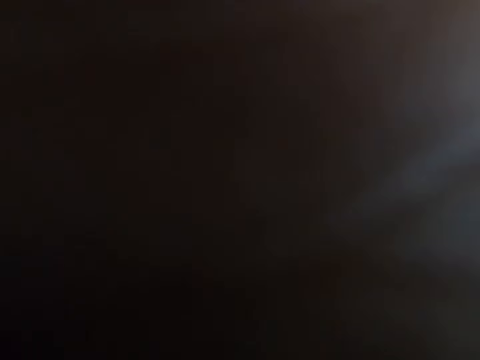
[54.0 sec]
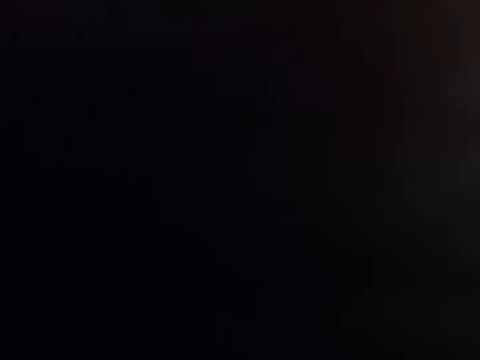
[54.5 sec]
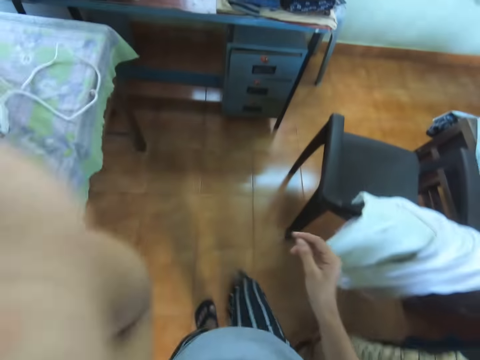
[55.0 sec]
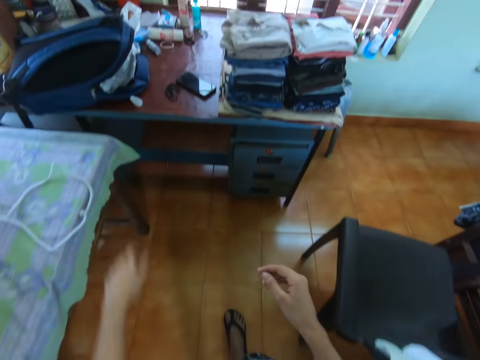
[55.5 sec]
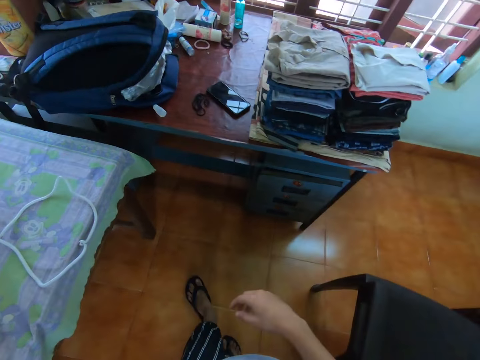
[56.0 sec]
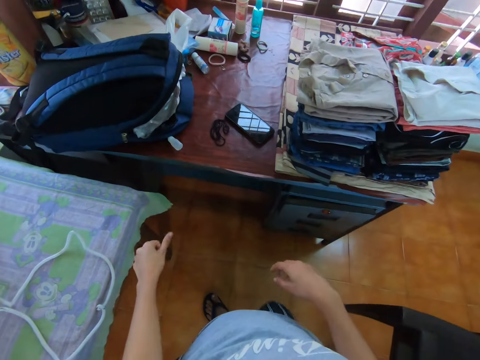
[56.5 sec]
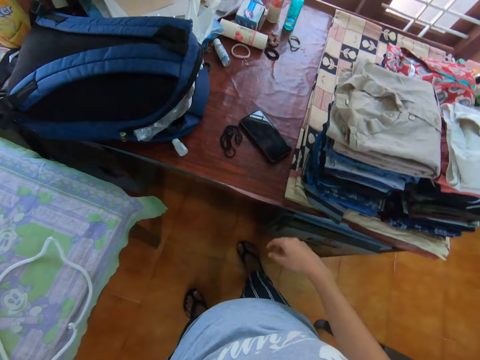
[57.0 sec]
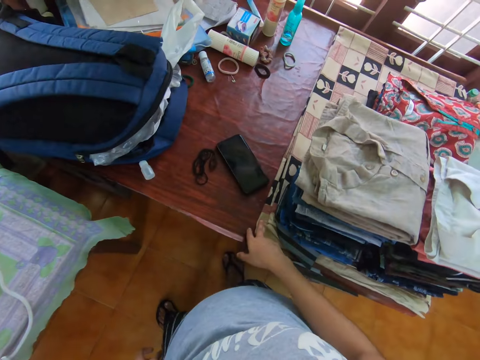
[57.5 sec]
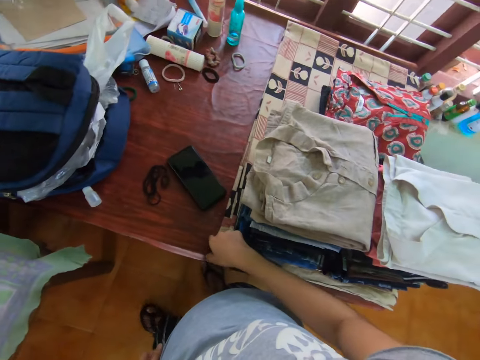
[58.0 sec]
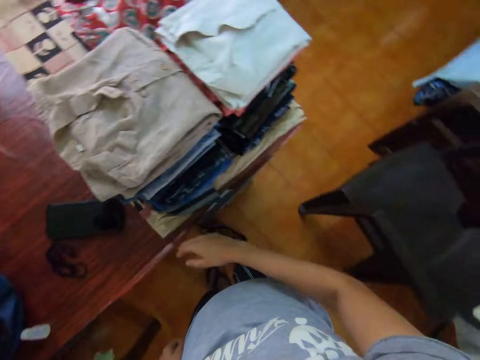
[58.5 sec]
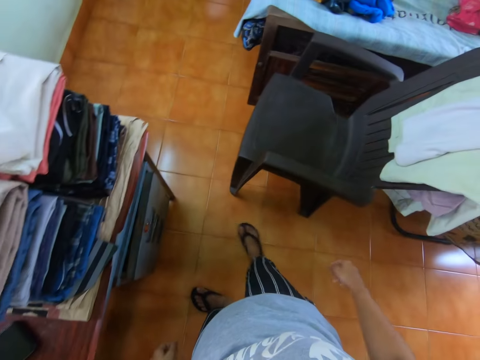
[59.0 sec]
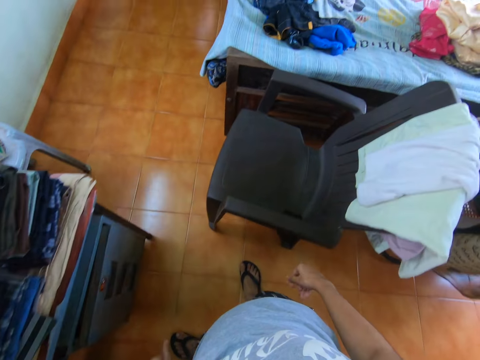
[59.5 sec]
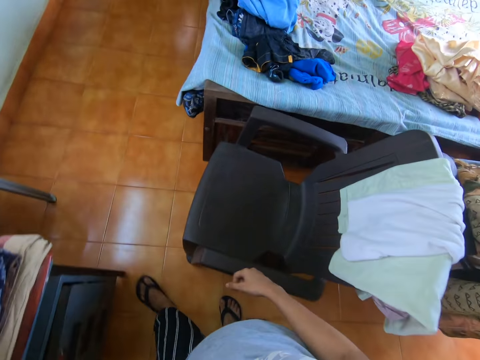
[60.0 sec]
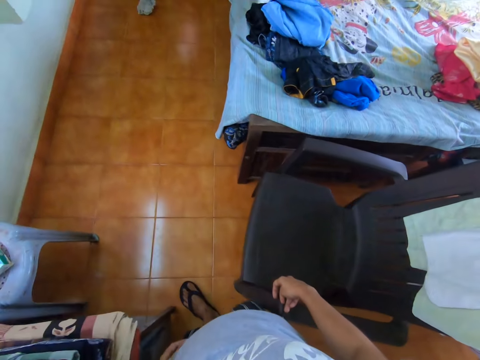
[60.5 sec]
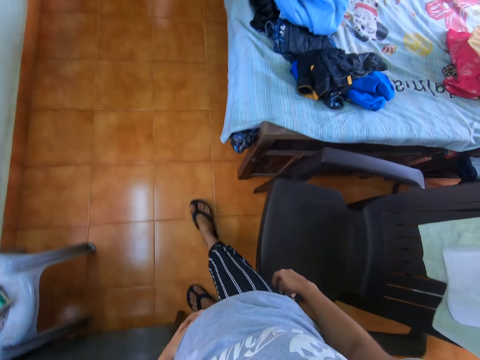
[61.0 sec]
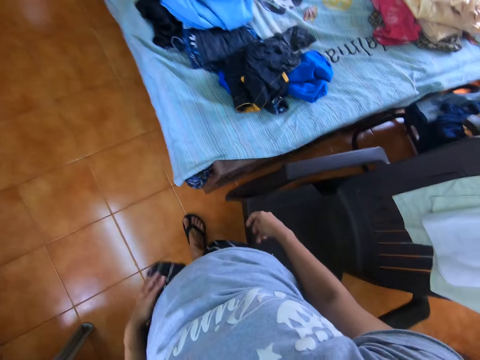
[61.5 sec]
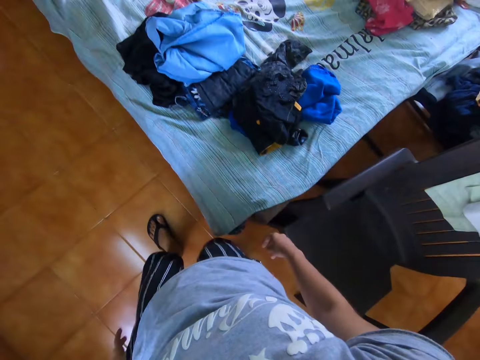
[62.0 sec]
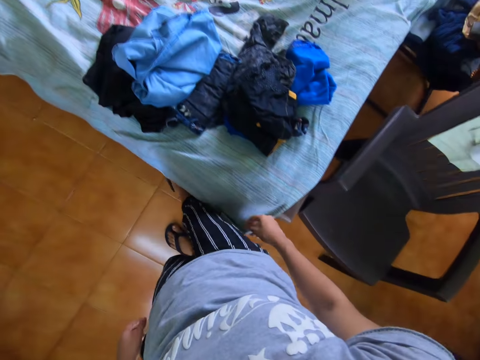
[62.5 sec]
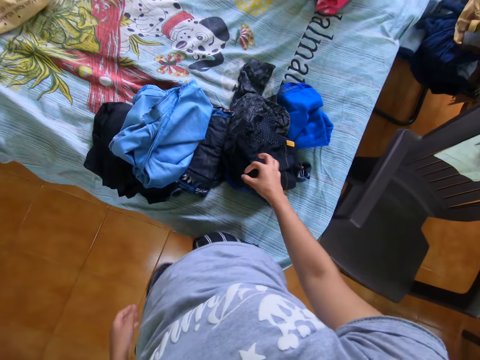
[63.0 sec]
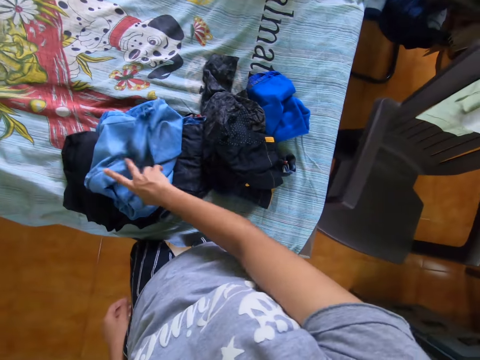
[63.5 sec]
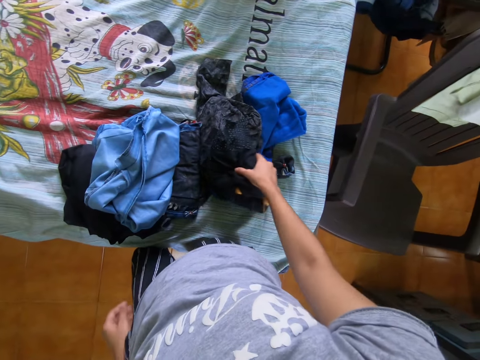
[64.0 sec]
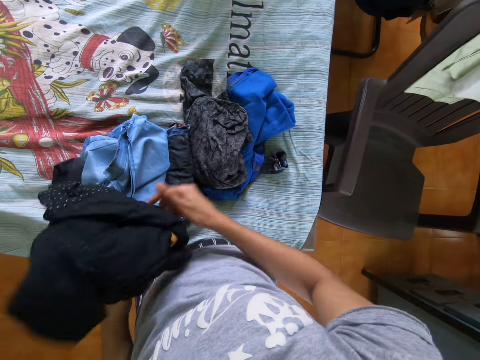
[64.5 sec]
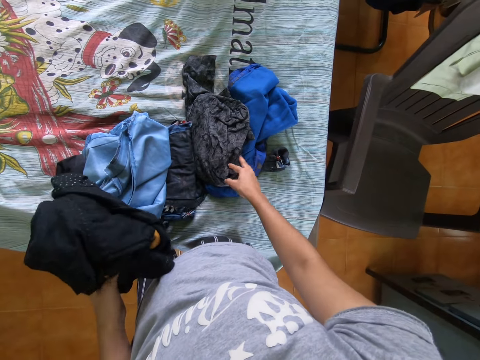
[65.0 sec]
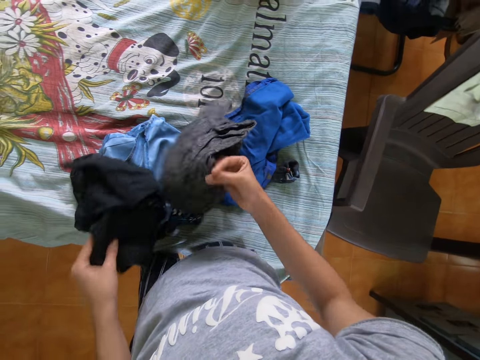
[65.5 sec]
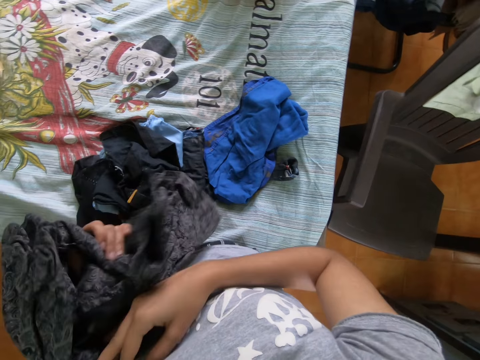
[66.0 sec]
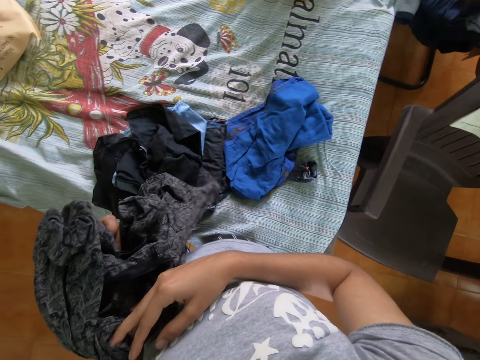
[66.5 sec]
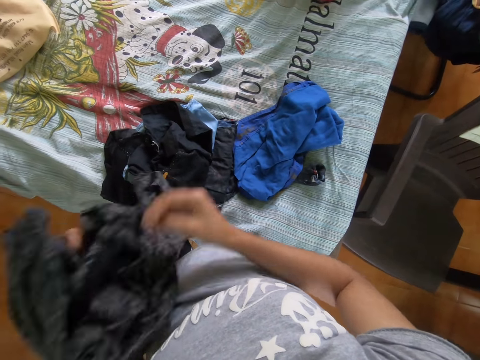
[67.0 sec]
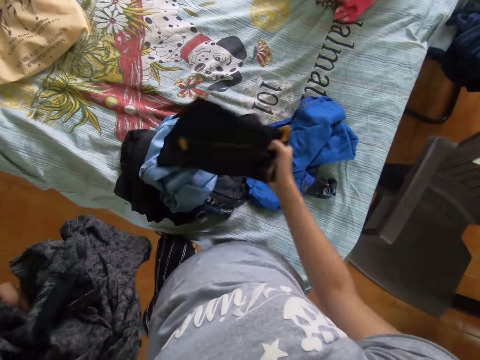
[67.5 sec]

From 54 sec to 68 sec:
The camera wearer walks across. They move the left hand. They move their hands. They look at the clothes on the table. They walk around the room. They move the cloths. They pick up the clothes on the bed with the right hand. They place the cloth in the left hand with the right hand. They pick up the clothes on the bed with the right hand. They place the cloth in the left hand with the right hand.

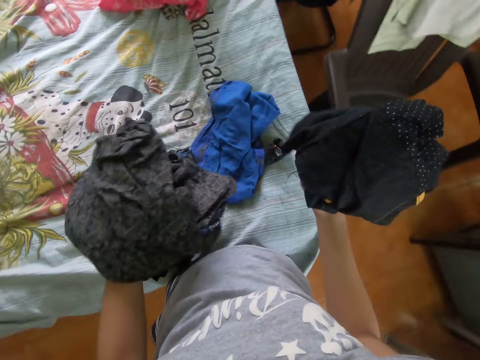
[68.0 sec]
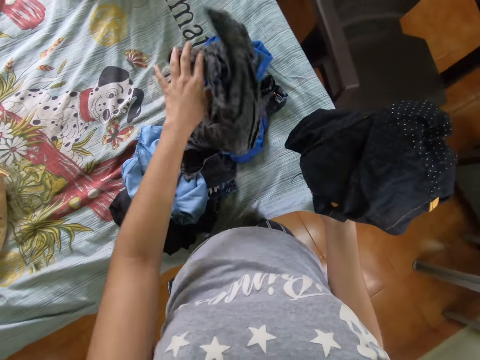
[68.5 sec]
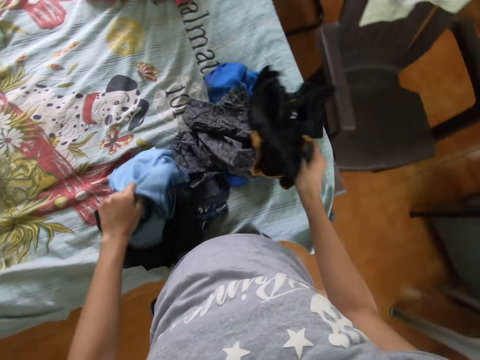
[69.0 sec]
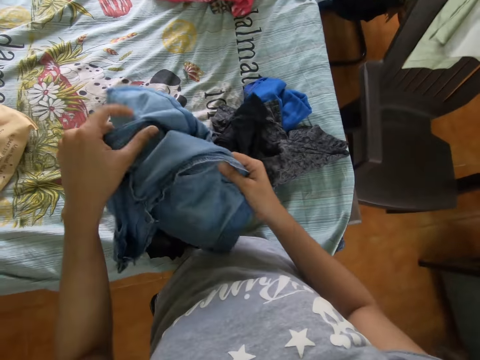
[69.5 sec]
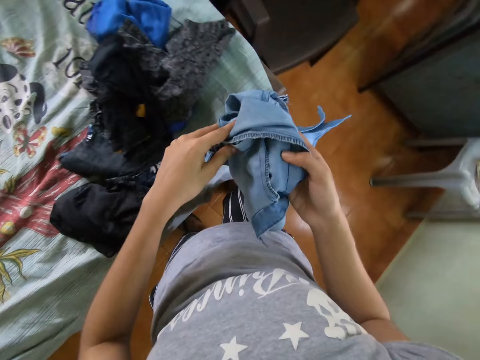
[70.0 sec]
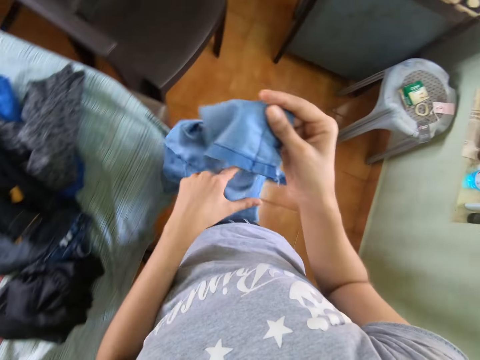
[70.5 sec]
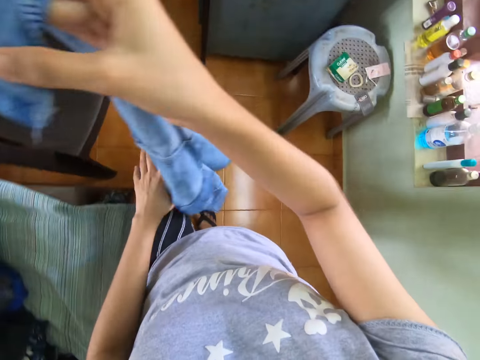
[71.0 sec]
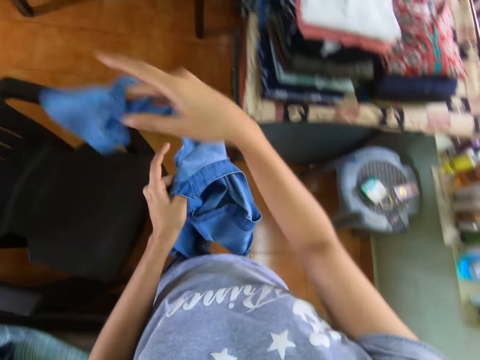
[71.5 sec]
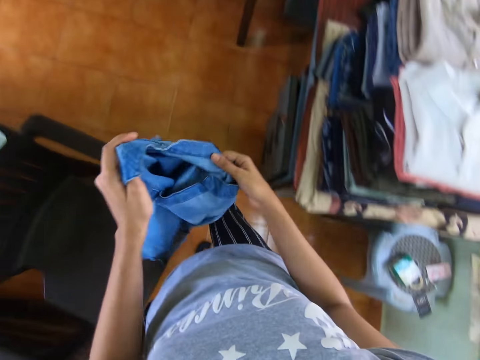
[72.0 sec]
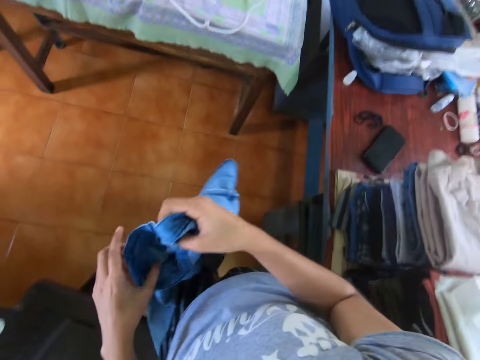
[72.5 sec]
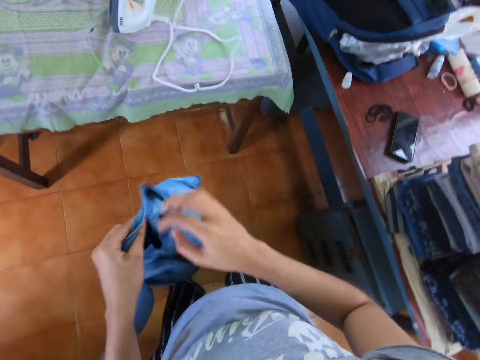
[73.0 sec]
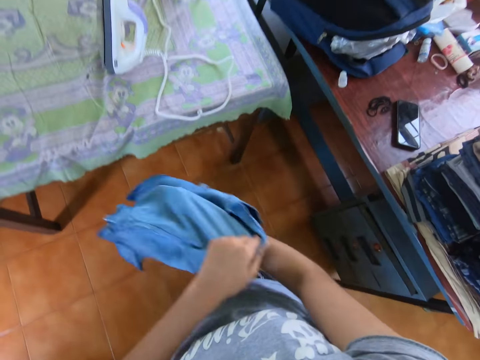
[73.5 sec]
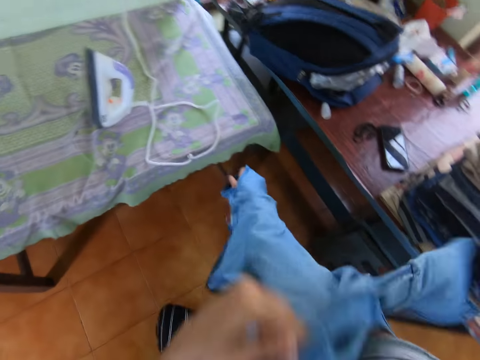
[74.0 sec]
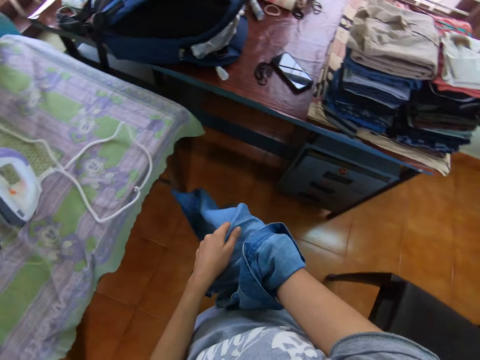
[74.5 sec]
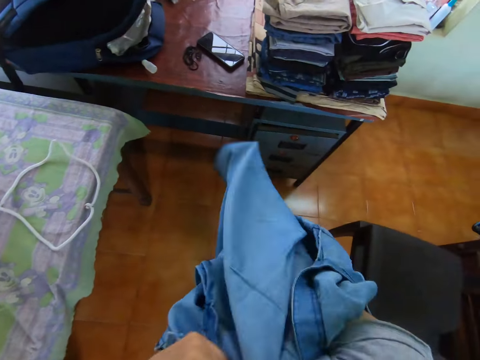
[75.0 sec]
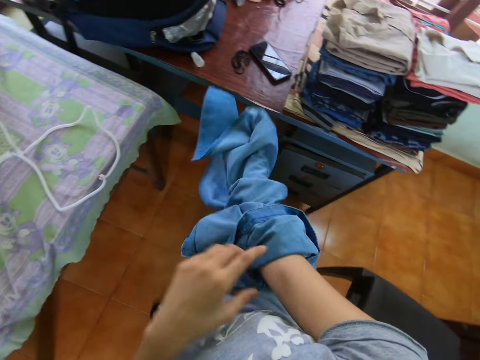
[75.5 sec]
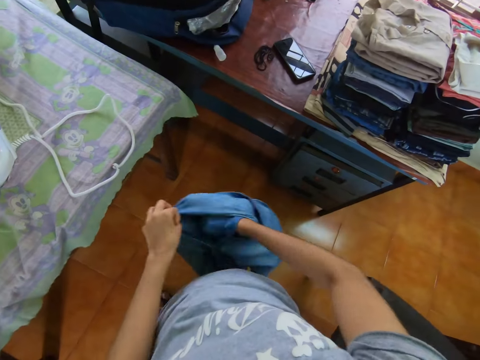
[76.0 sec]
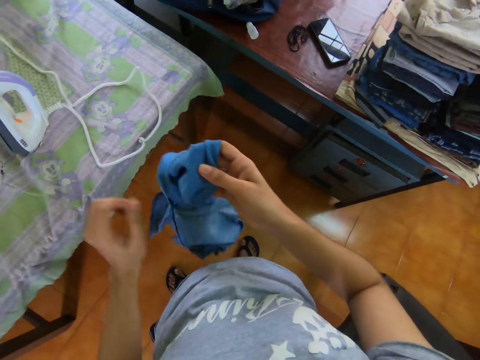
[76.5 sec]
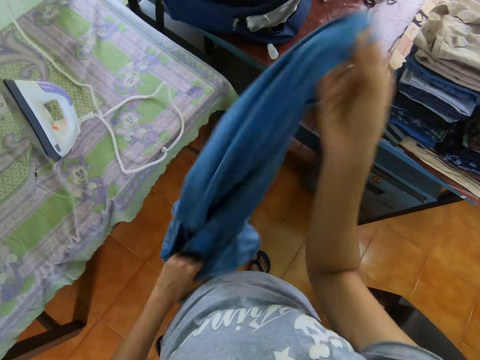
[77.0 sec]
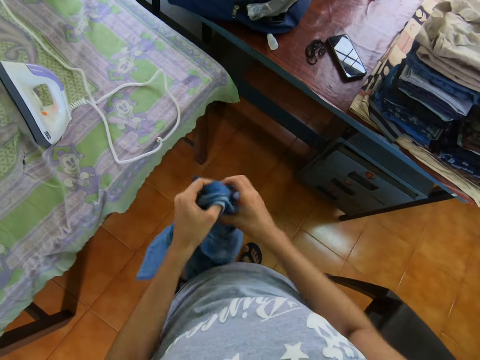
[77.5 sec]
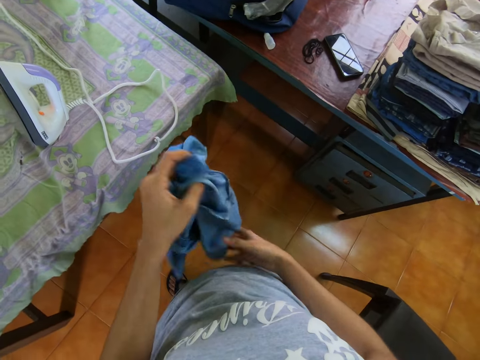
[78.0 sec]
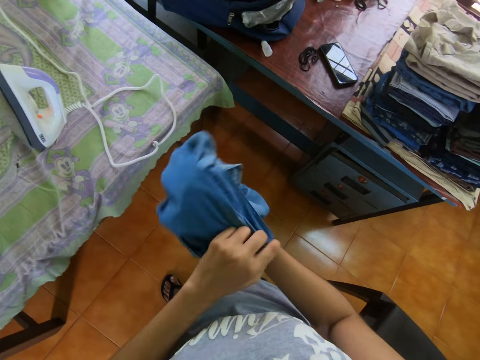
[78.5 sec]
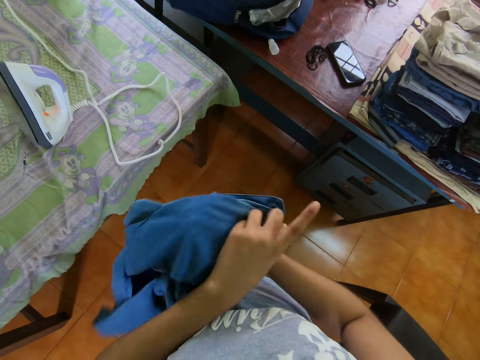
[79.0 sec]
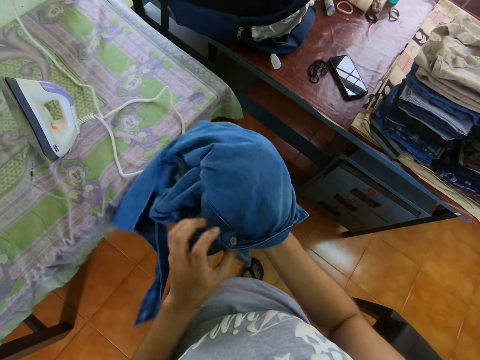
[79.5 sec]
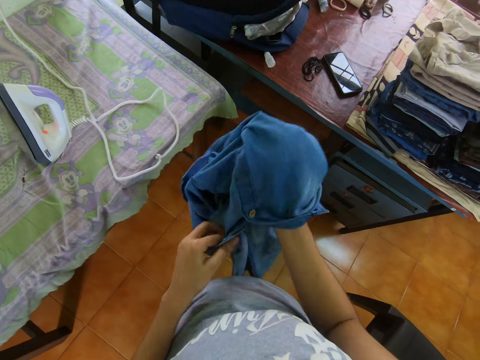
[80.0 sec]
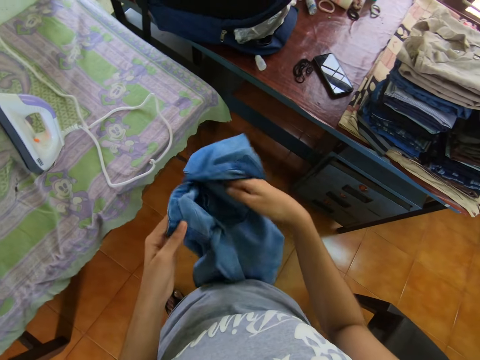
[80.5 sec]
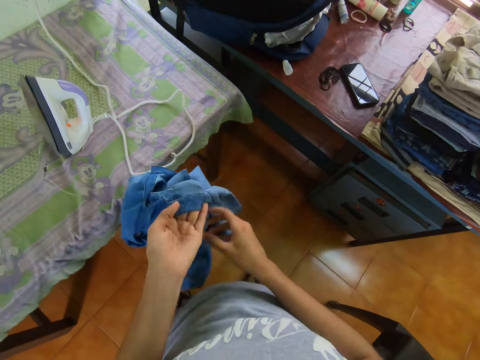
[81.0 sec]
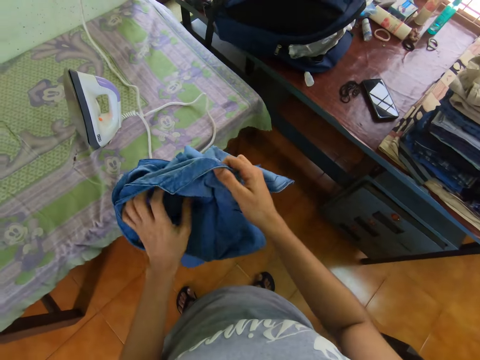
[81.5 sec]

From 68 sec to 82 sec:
The camera wearer picks up the clothes on the bed with the right hand. They throw the cloth in the left hand on the bed. They throw the cloth in the right hand on the bed. They hold the cloth with both hands. They pick up the cloth. They straighten the cloth with both hands. They walk across. They hold the cloth with both hands. They turn the cloth inside out with the right hand.
